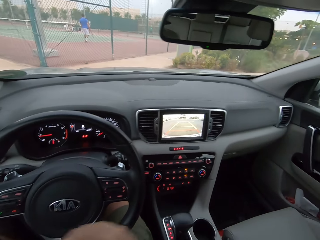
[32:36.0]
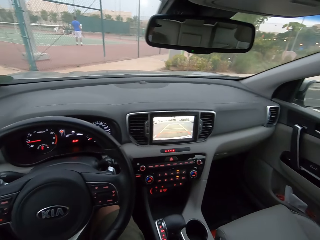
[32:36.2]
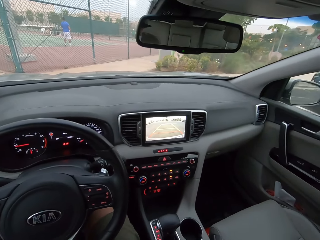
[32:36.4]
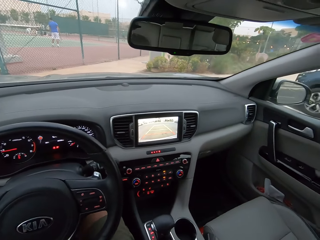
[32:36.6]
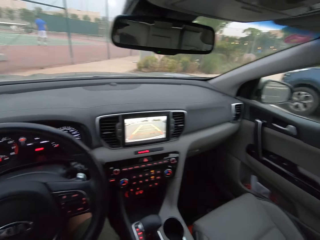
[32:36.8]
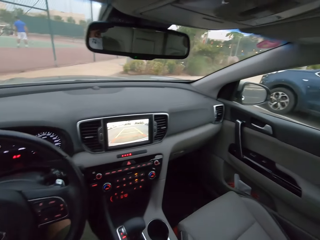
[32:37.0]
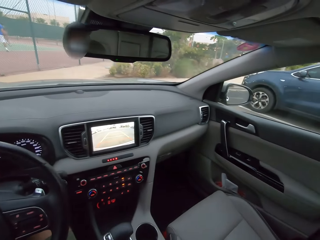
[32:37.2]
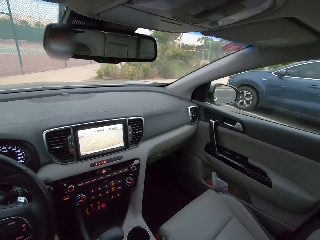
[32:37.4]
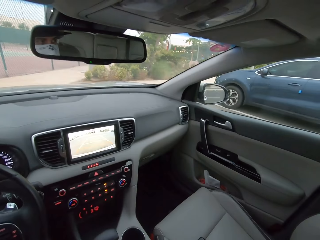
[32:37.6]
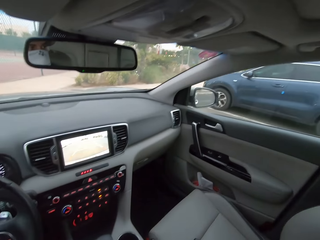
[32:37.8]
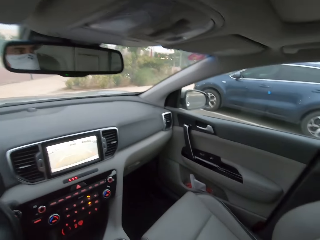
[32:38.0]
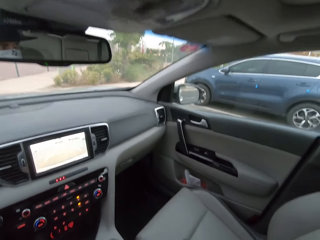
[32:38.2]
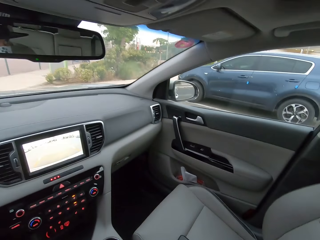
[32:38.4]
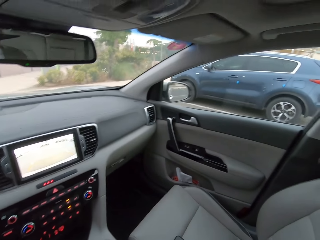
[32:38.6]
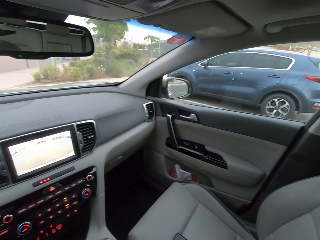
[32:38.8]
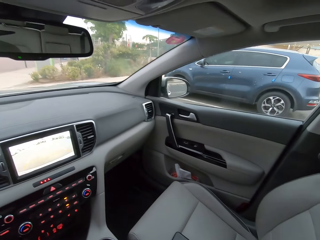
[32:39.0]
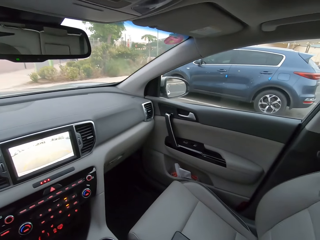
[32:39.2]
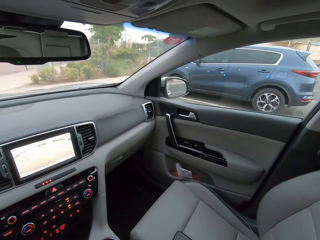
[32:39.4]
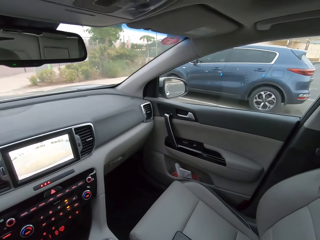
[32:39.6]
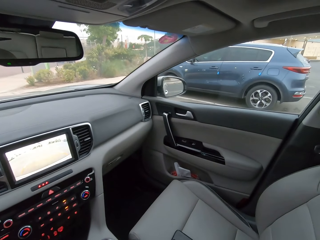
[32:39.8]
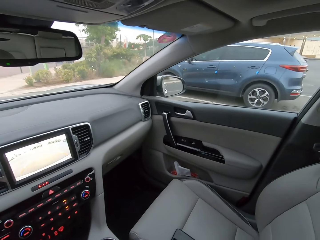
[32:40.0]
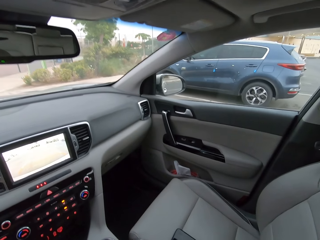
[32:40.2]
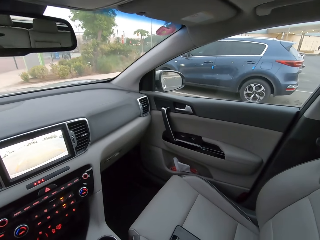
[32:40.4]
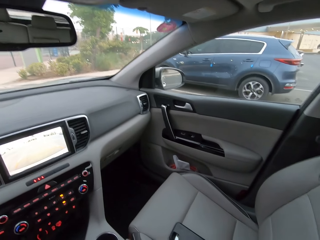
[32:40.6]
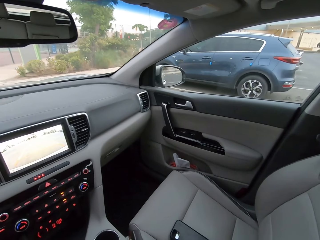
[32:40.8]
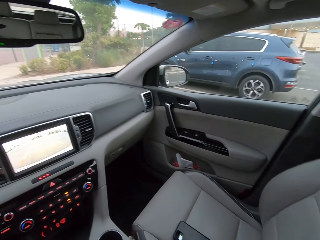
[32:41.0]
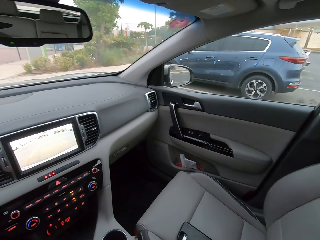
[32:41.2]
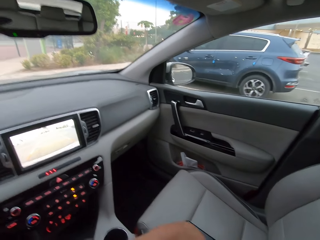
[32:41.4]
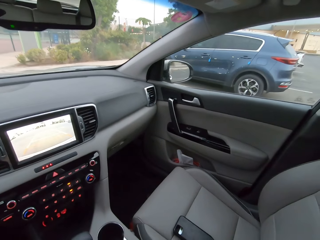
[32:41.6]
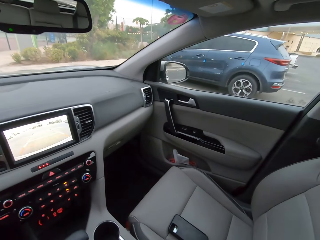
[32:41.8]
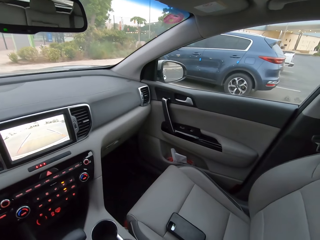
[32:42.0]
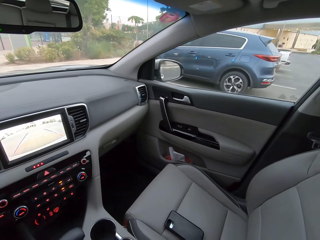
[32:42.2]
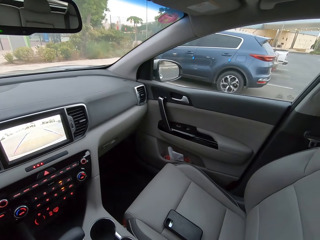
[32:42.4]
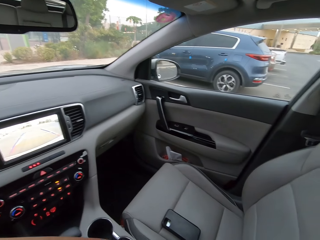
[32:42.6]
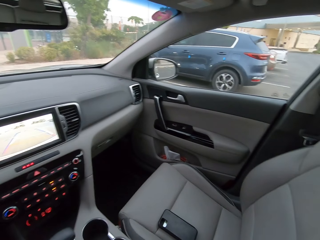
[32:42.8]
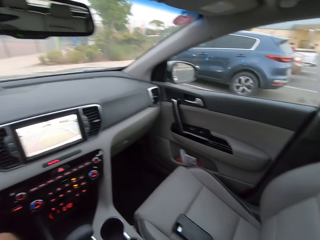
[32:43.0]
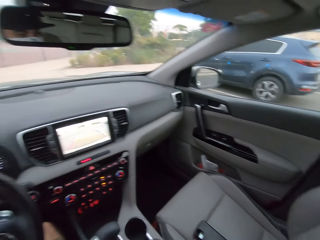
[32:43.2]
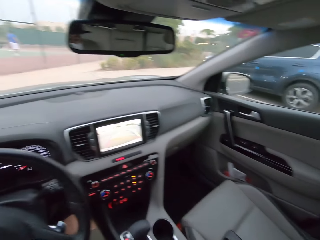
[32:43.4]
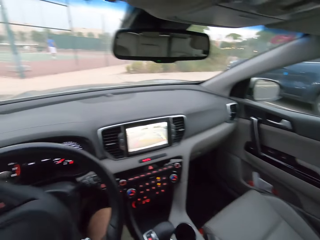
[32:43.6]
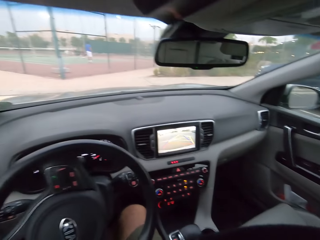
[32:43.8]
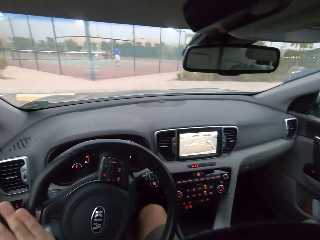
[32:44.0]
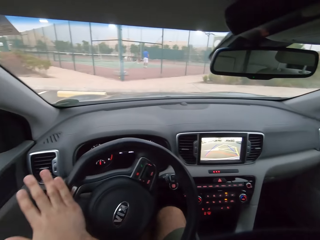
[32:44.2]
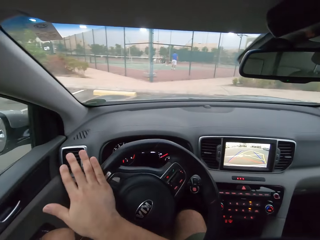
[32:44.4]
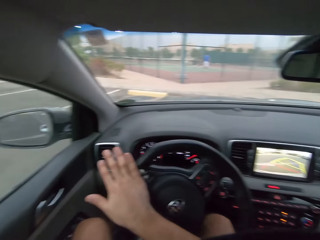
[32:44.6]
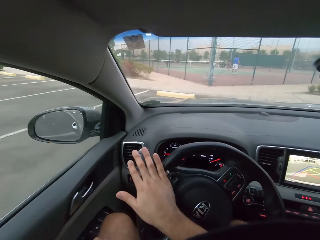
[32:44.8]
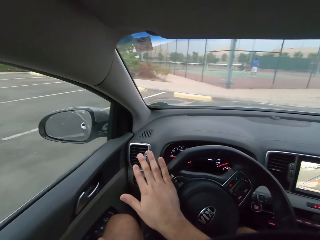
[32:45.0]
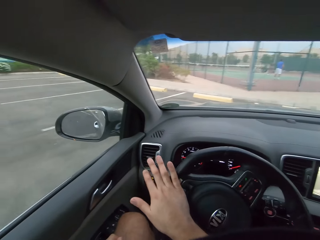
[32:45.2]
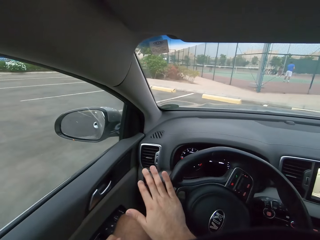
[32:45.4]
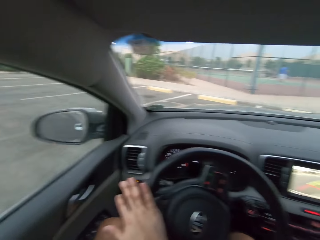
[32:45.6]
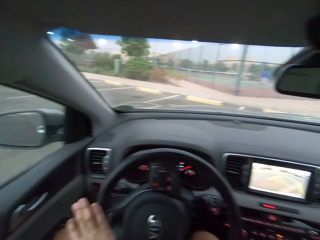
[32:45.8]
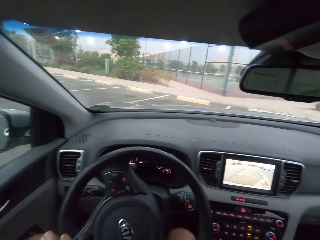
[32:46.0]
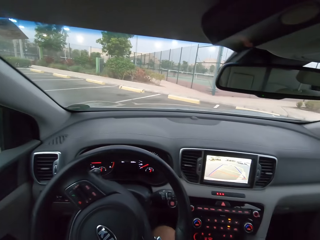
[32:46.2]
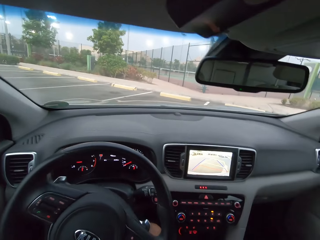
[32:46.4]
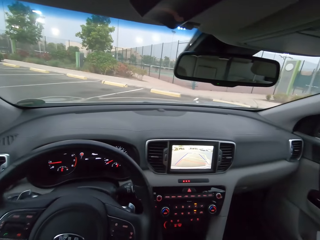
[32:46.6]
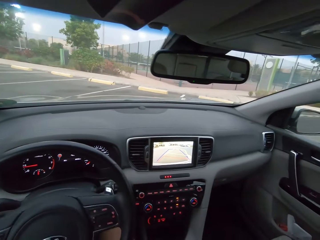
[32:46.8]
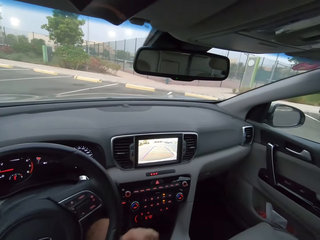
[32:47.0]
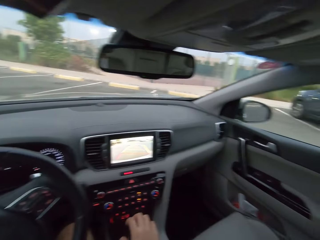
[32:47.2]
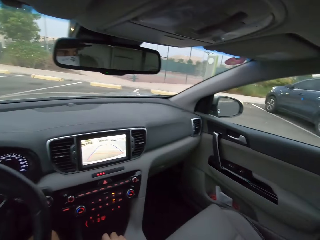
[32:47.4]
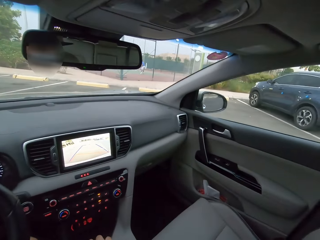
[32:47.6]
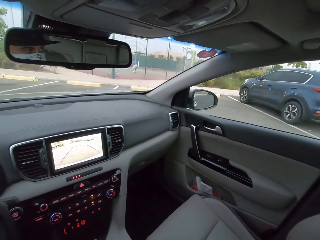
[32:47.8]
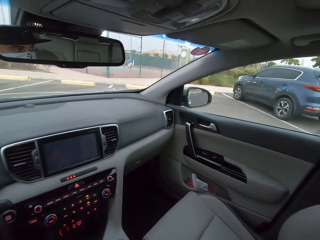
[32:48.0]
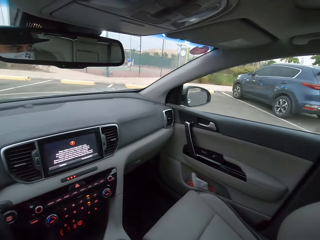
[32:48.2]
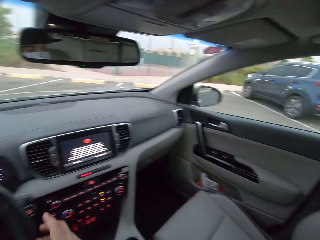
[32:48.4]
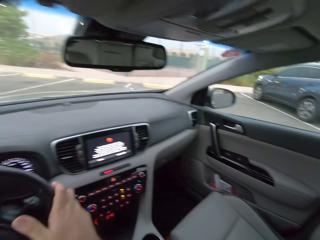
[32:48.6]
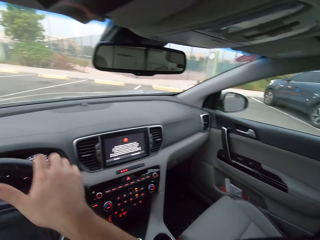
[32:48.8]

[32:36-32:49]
The camera wearer looks around the parking lot. They check the side mirror. They start to drive. They put a mobile phone on the car seat. They rotate the steering to the right. They drive the car in the parking lot.

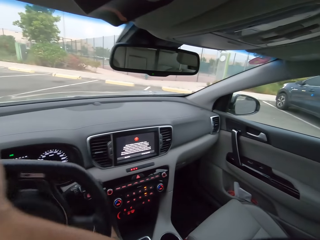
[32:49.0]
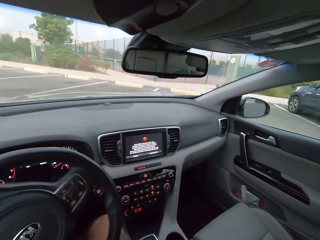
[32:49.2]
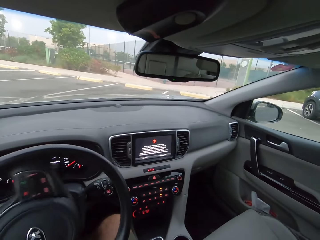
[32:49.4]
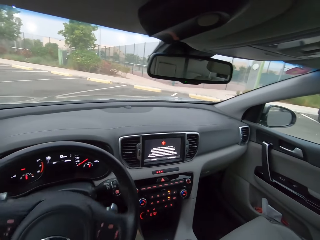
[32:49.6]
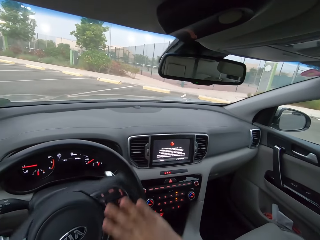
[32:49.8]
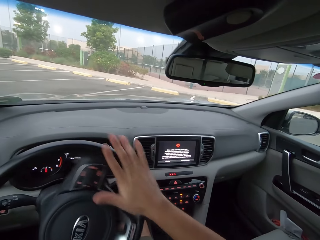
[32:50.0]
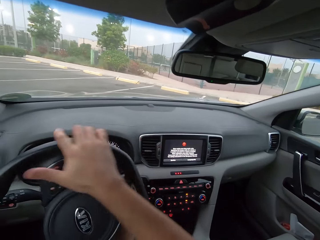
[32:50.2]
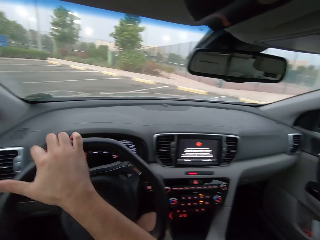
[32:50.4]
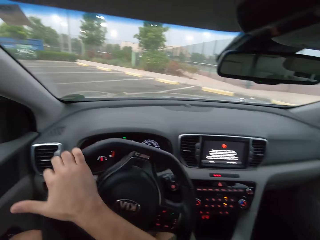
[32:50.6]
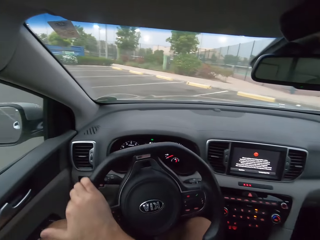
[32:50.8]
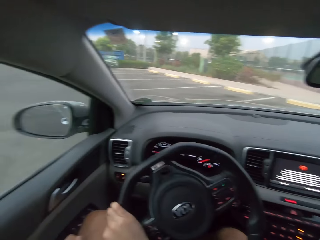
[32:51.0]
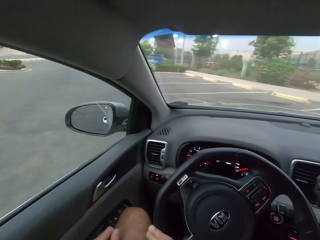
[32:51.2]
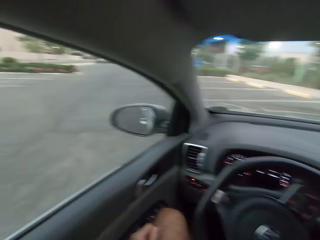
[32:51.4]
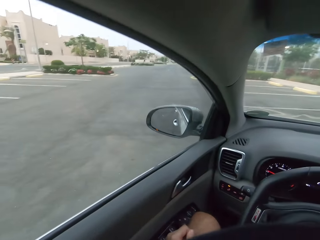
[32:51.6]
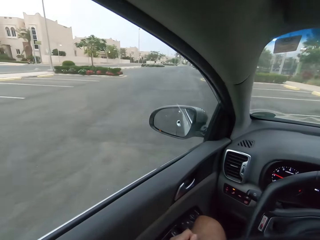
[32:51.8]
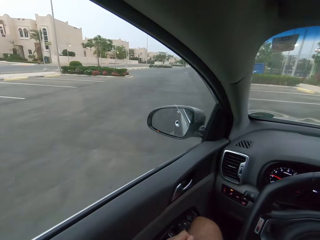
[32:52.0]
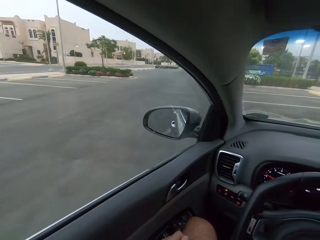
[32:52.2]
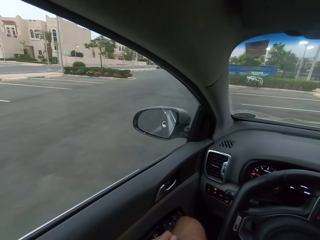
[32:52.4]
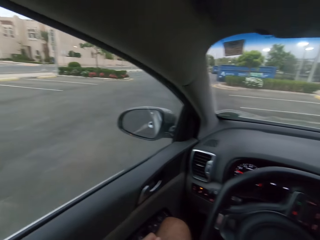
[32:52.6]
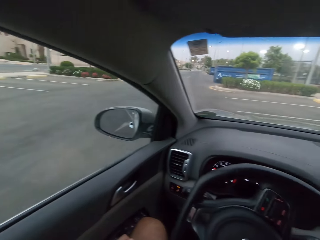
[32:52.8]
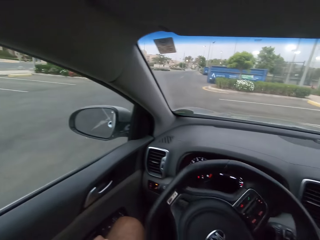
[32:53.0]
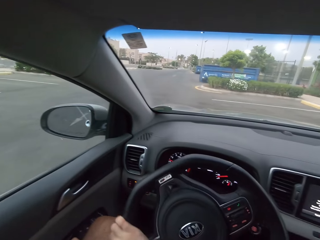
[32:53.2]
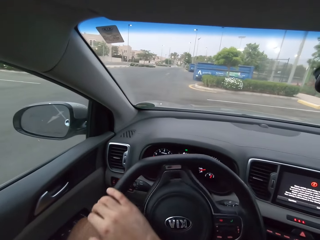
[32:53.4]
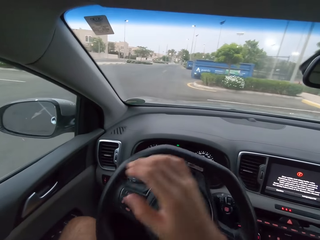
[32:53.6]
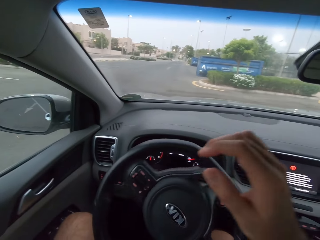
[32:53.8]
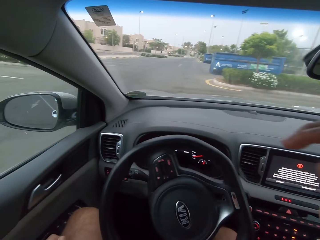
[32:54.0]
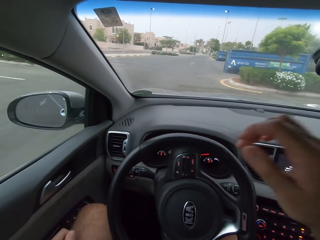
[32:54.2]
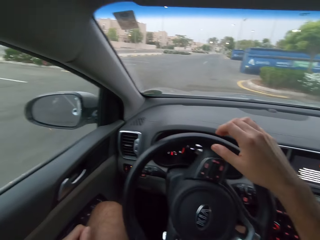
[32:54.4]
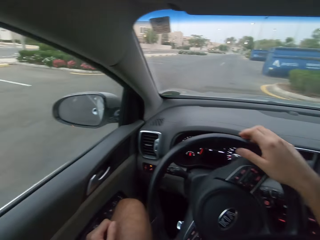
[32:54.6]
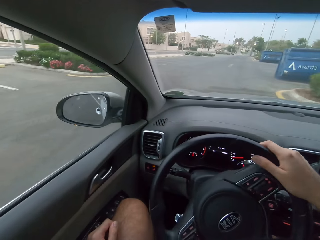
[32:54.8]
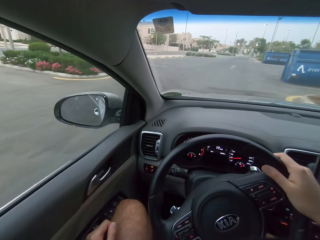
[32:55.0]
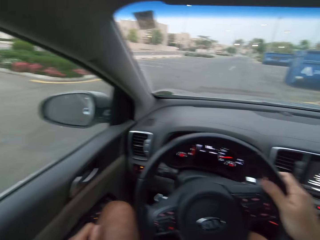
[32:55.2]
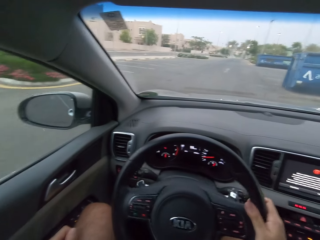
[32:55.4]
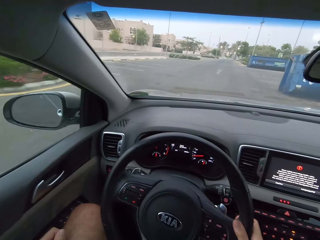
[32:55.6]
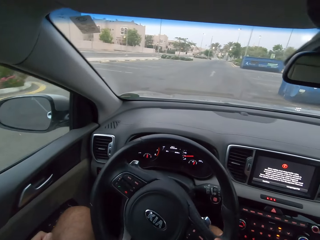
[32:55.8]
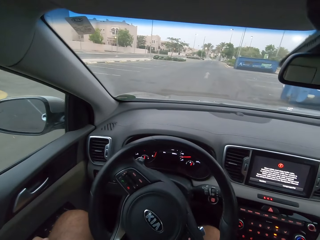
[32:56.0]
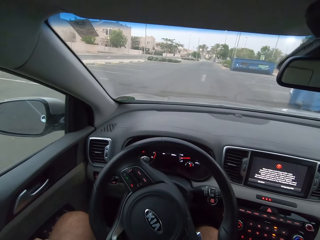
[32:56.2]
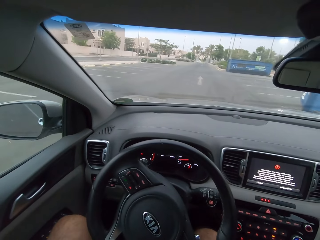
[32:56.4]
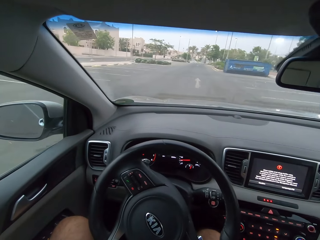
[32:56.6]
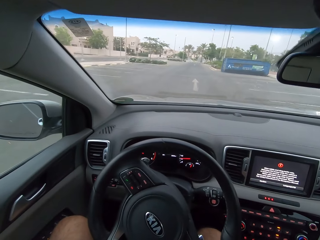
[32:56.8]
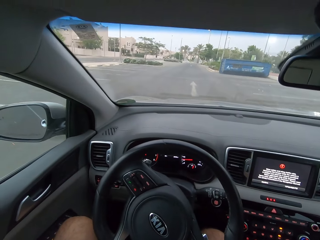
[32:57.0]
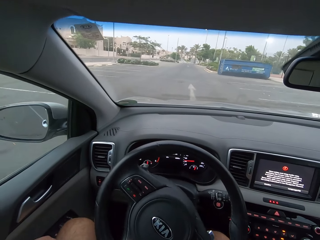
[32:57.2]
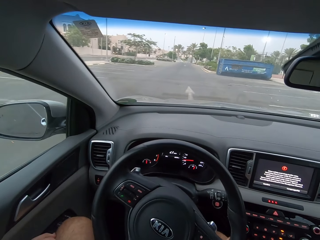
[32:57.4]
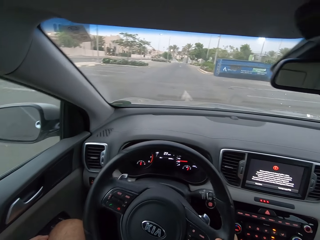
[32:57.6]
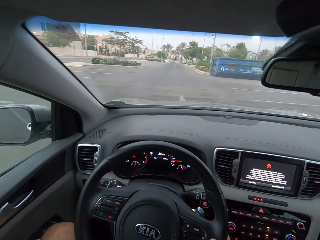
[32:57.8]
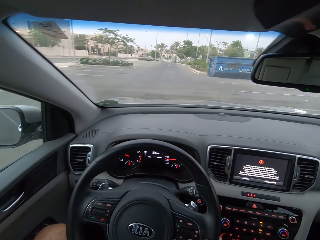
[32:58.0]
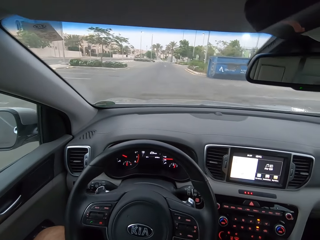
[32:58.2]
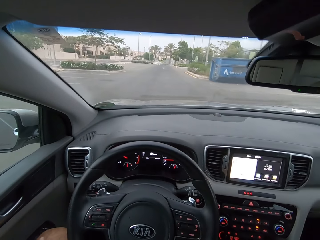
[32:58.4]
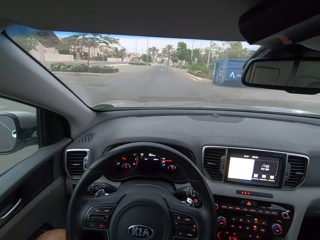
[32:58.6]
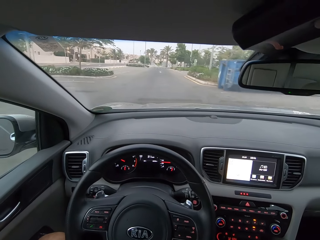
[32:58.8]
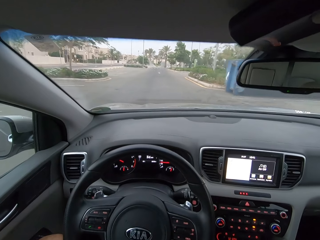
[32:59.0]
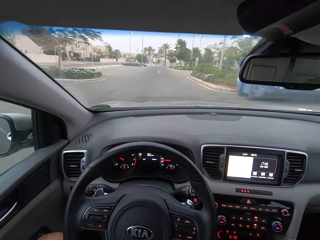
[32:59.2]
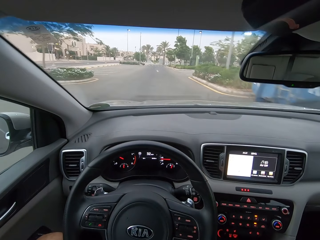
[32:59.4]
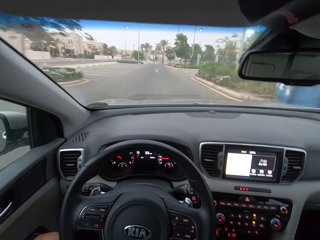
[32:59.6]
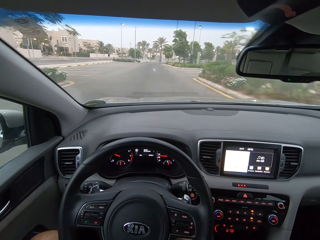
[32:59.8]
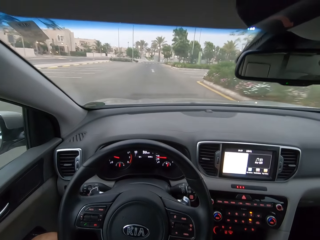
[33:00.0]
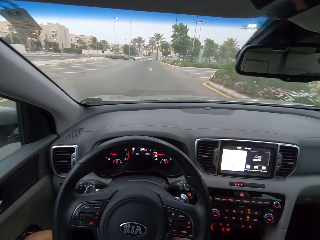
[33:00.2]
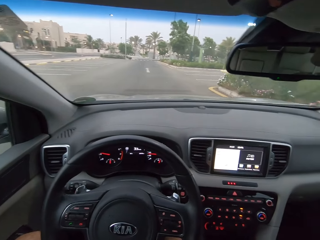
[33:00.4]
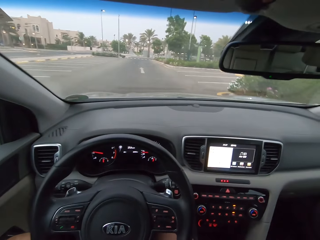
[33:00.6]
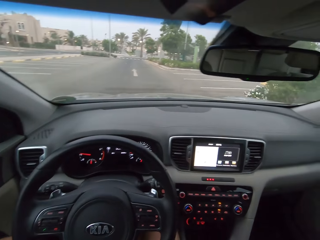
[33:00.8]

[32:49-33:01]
The camera wearer rotates the steering to the left. They rotate the steering to the right. They drive. They rotate the steering to the left.
